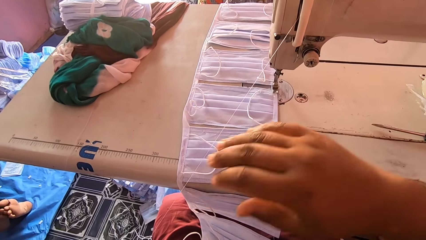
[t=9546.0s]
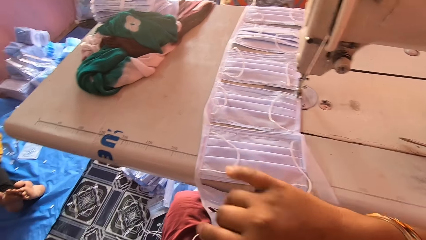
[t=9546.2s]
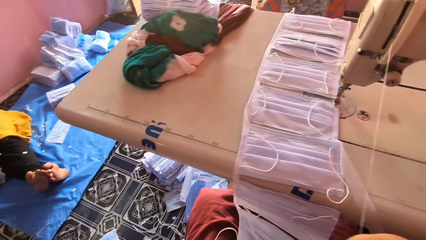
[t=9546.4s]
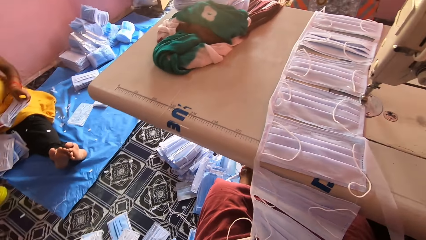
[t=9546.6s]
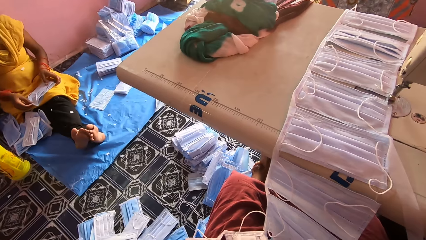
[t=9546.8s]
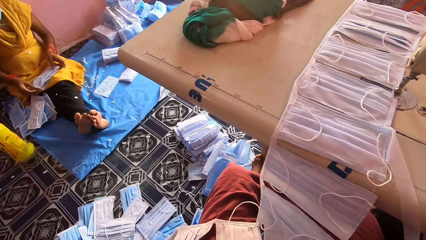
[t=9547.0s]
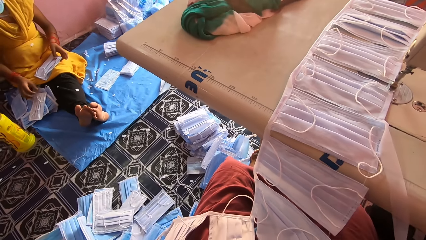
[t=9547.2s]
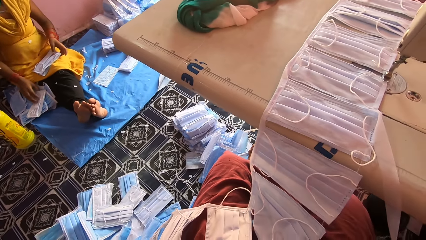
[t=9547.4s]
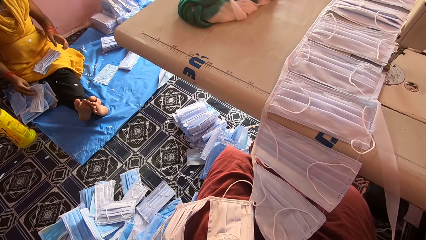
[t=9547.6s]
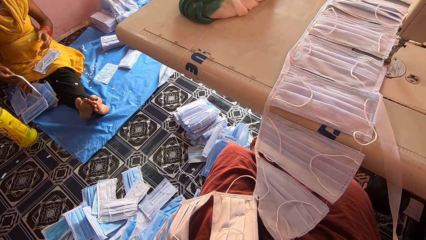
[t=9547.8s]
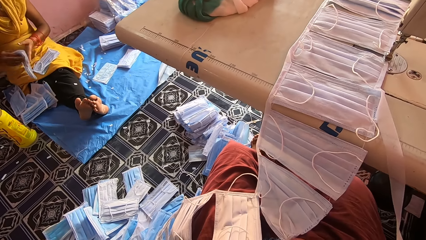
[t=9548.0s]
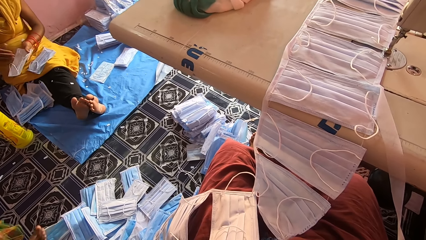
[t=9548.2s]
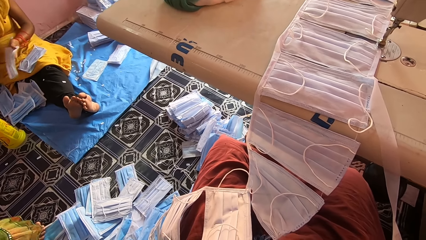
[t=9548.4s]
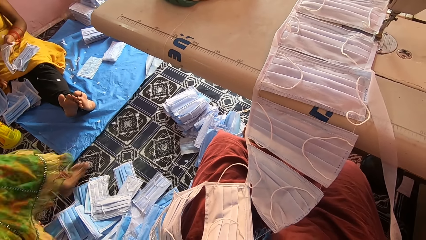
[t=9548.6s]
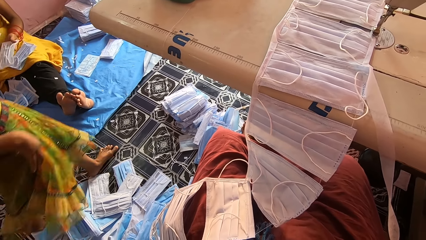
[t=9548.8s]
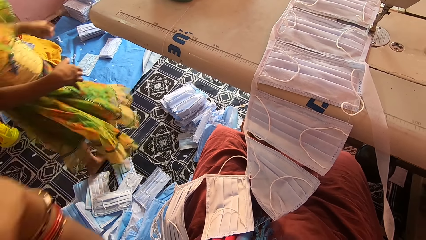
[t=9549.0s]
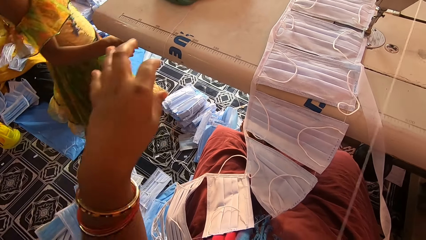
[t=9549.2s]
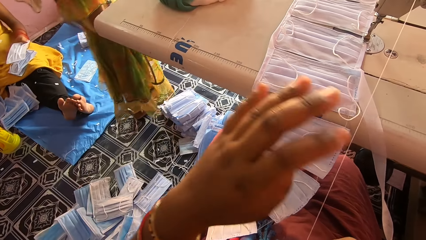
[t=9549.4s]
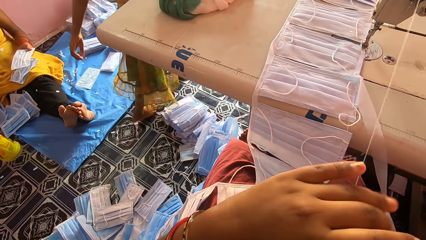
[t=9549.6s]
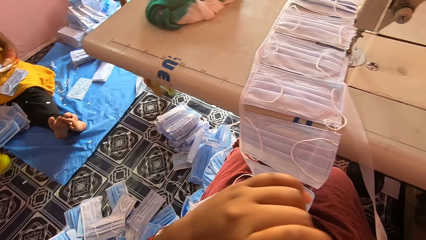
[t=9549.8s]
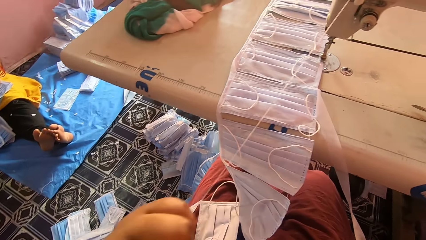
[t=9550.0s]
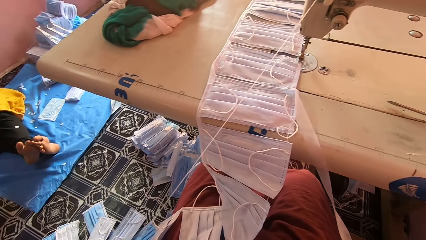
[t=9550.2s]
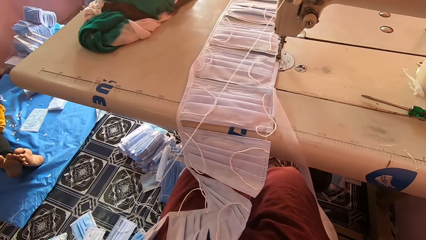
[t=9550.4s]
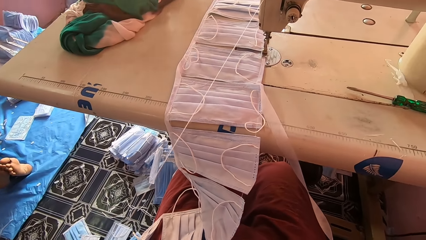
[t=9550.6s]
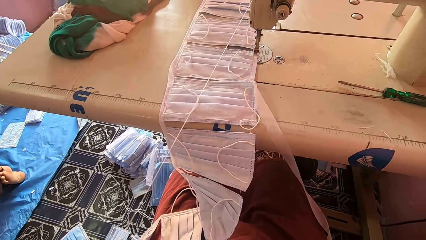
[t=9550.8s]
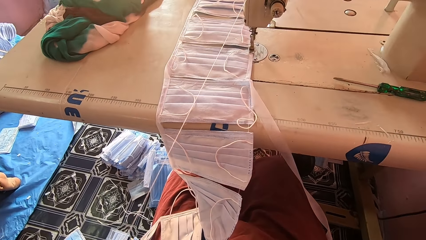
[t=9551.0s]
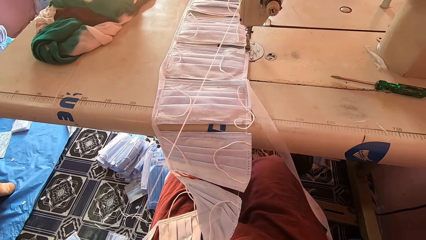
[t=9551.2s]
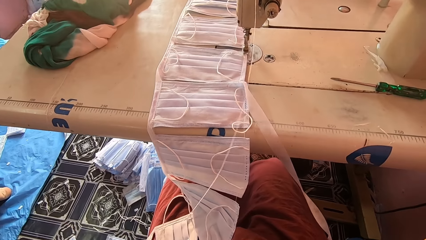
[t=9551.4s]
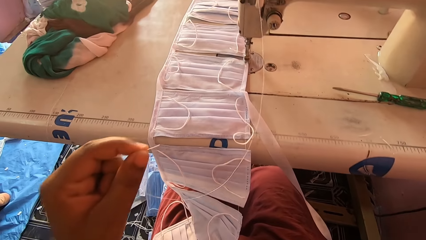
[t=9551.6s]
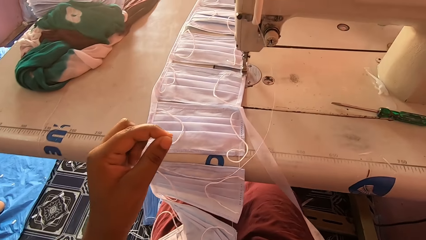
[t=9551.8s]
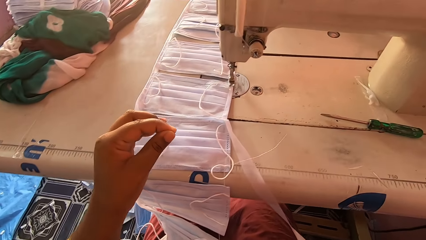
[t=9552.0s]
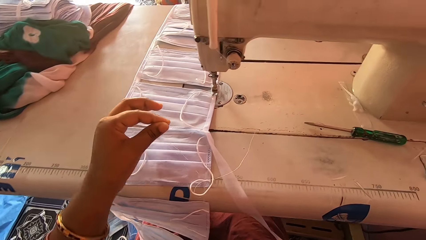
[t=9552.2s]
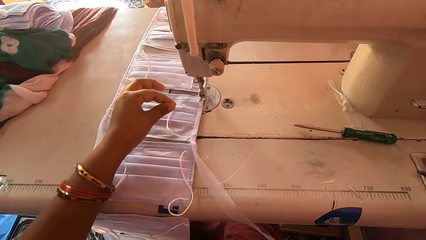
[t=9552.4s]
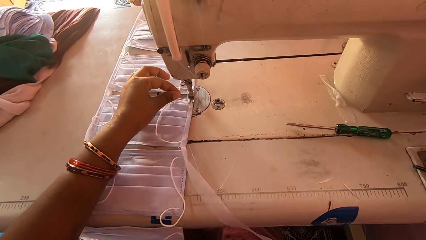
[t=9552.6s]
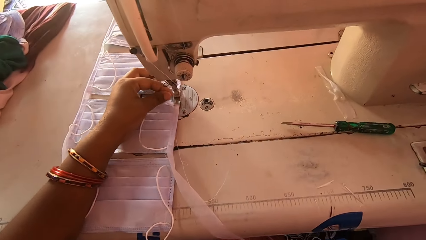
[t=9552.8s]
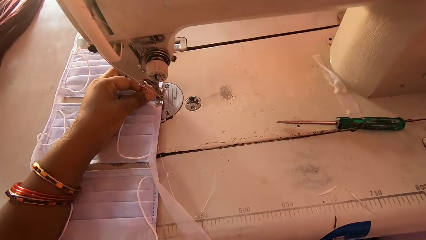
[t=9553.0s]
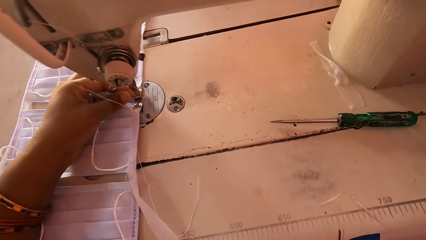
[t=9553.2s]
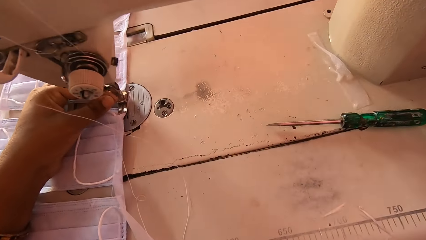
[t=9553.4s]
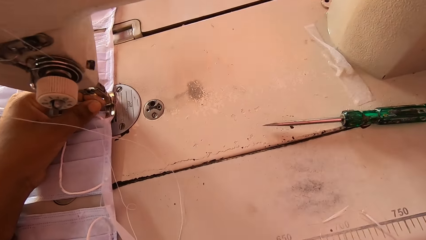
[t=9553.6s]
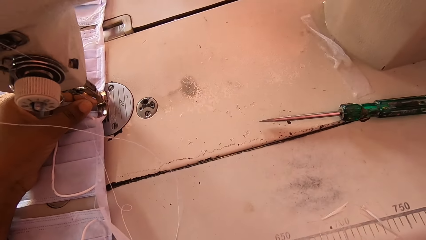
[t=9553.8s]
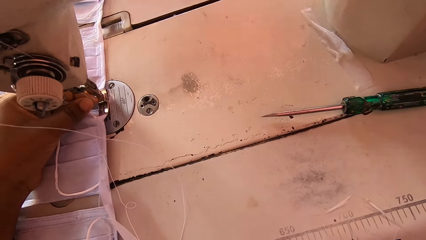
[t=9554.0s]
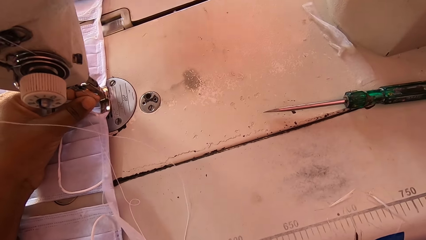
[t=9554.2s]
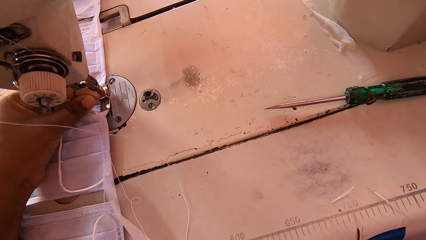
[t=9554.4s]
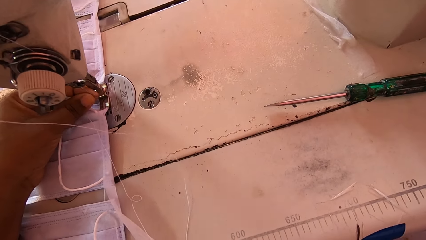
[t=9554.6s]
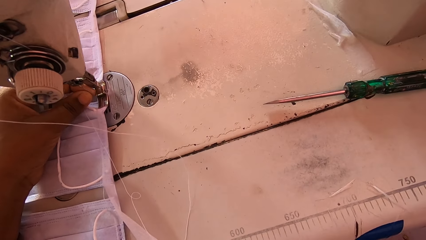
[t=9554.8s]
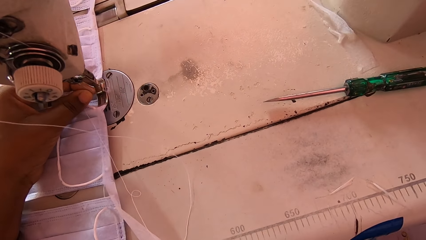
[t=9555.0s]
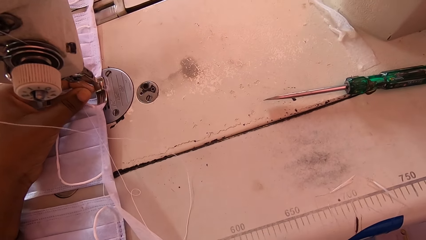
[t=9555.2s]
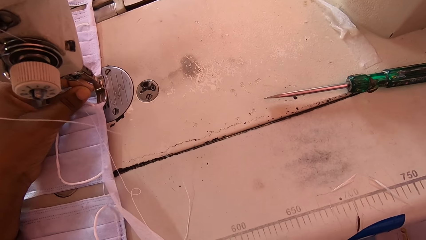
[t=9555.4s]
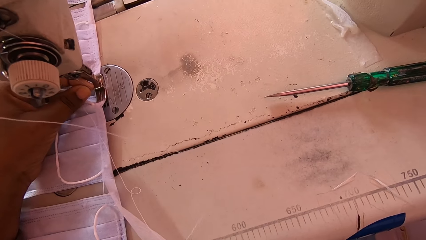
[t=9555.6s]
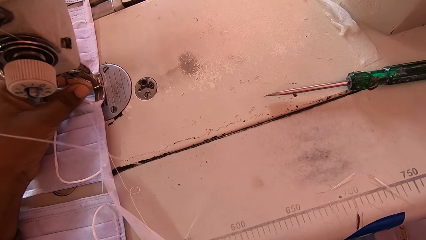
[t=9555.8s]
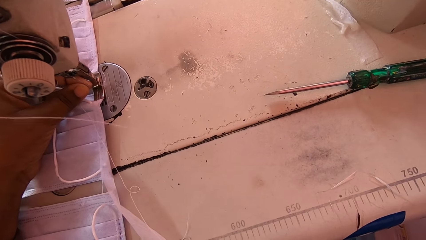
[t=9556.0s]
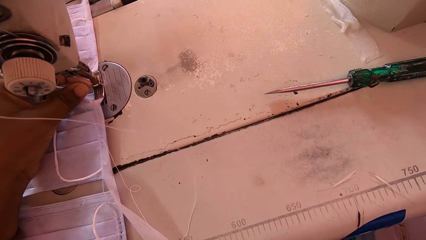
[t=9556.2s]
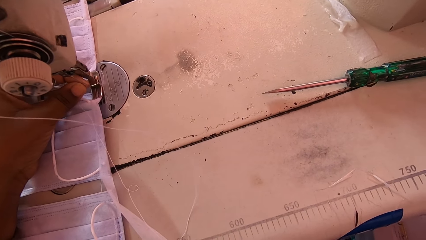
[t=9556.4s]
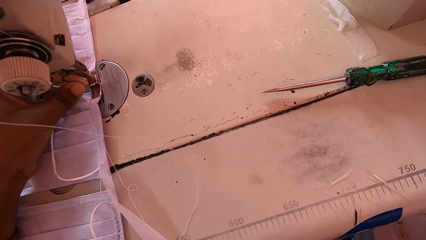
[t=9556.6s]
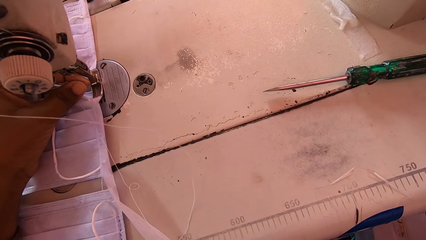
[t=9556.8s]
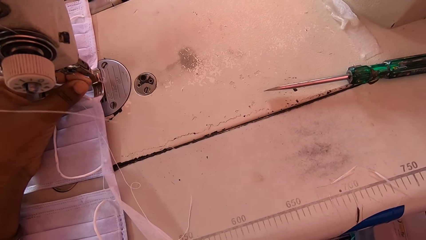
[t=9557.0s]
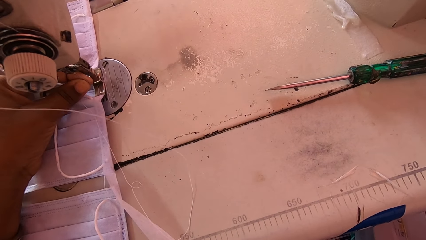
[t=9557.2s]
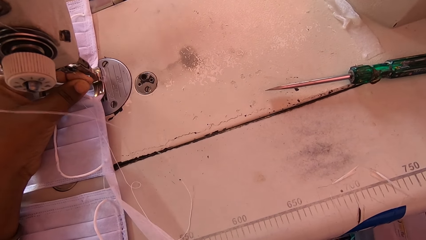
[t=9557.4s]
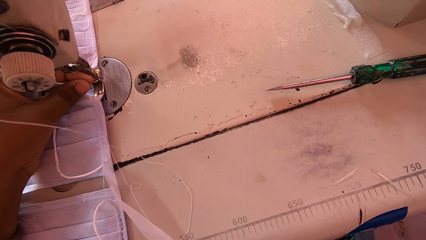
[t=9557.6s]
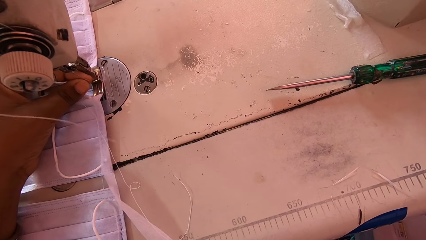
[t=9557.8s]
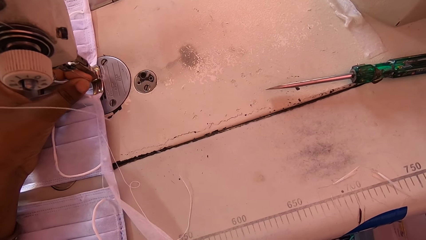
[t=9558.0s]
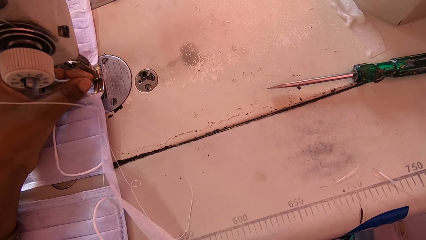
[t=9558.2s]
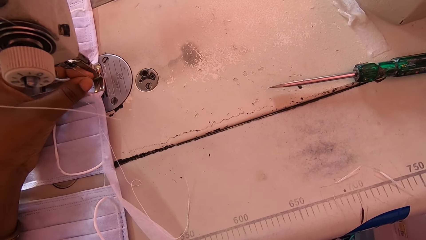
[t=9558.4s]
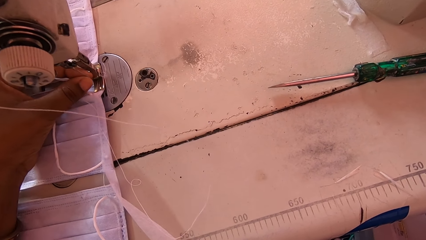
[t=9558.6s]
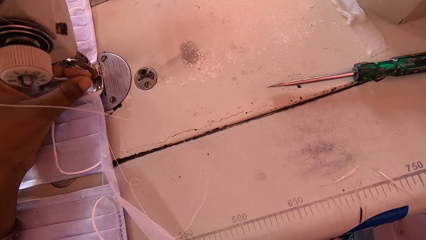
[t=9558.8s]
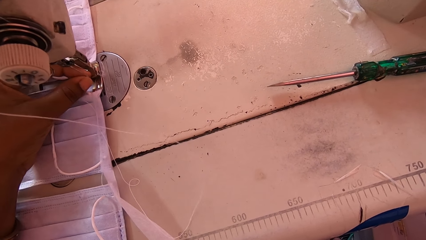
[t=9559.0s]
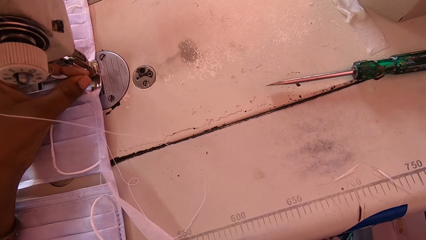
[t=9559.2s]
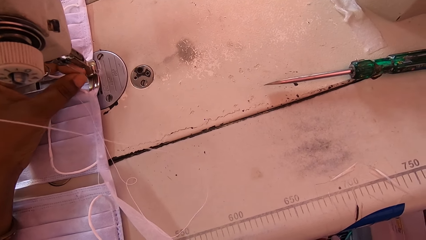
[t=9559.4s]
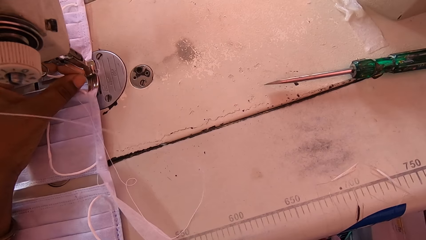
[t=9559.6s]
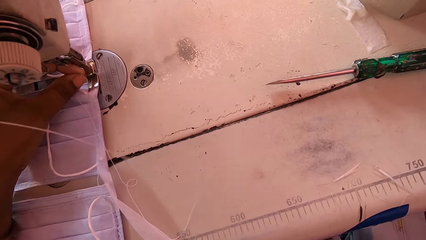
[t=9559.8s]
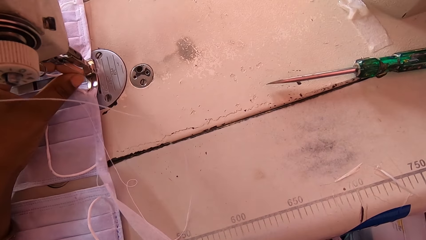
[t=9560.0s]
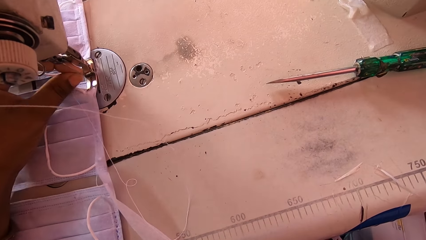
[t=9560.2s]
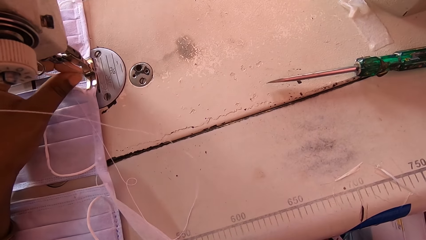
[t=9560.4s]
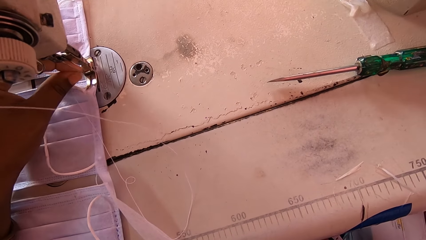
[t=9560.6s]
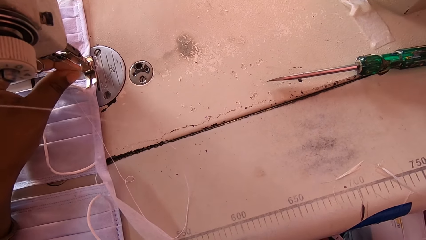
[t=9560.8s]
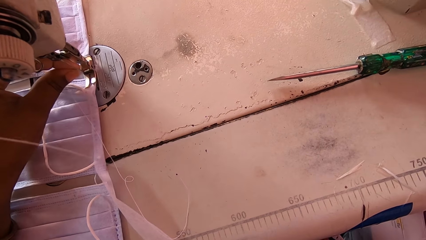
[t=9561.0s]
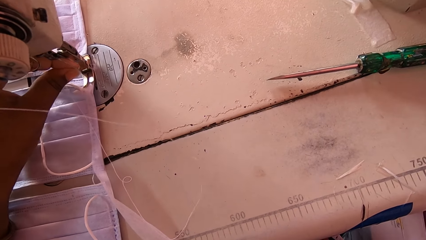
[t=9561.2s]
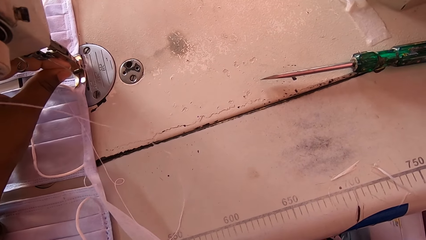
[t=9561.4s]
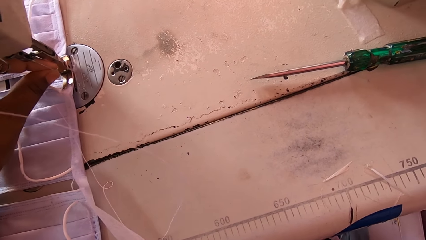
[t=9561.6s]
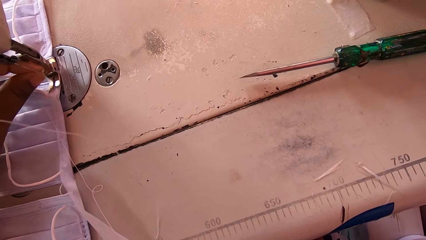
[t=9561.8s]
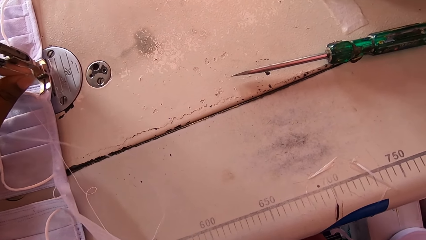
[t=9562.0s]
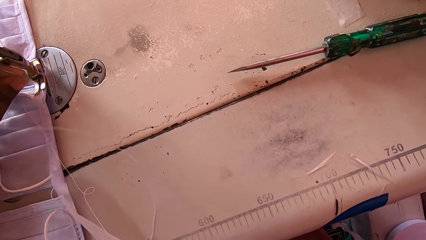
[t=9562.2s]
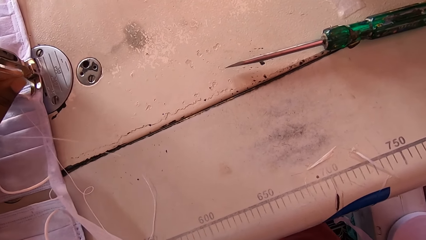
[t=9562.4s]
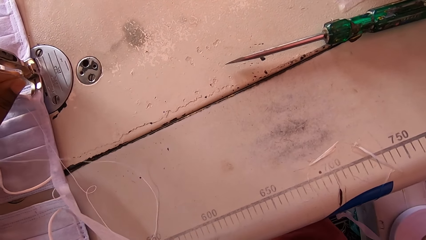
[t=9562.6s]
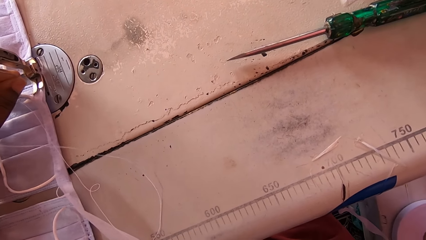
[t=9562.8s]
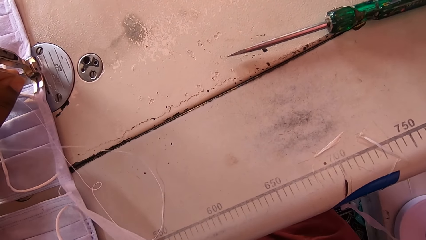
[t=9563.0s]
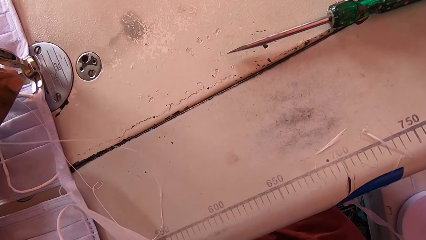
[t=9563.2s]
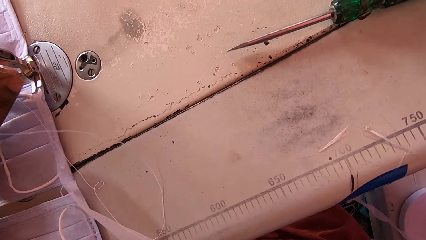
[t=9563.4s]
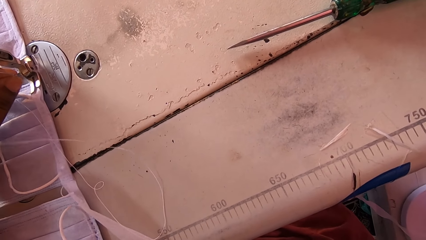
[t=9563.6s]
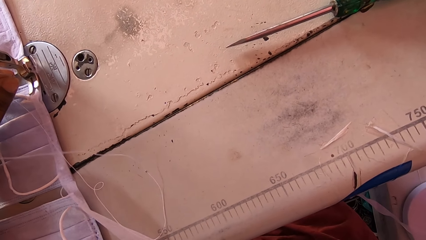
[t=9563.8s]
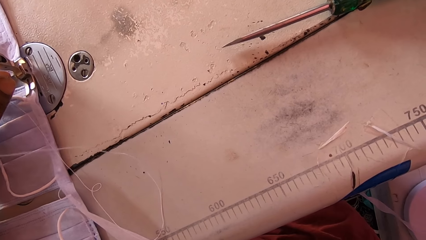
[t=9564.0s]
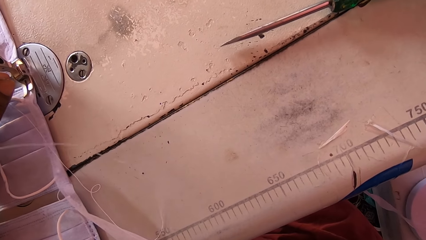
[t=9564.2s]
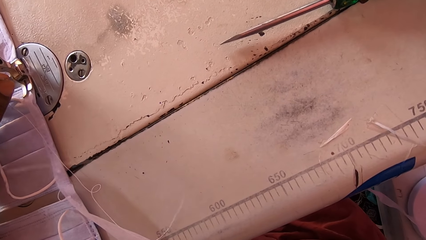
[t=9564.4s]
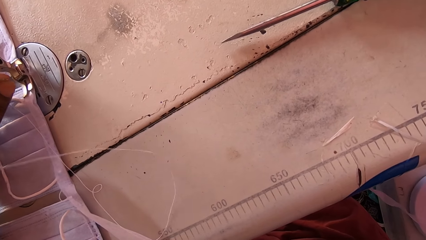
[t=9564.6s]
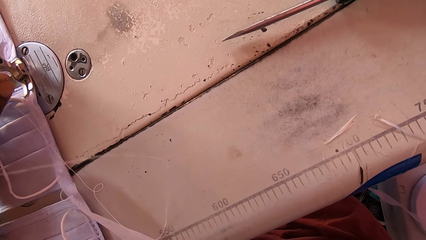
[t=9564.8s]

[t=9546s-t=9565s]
The camera wearer places the thread by the needle hole with her left hand. She enters the thread in the sewing machine.
